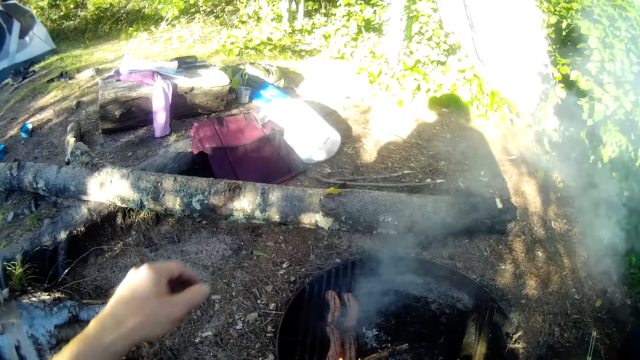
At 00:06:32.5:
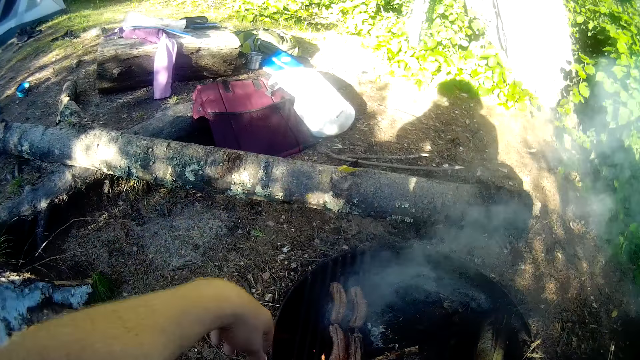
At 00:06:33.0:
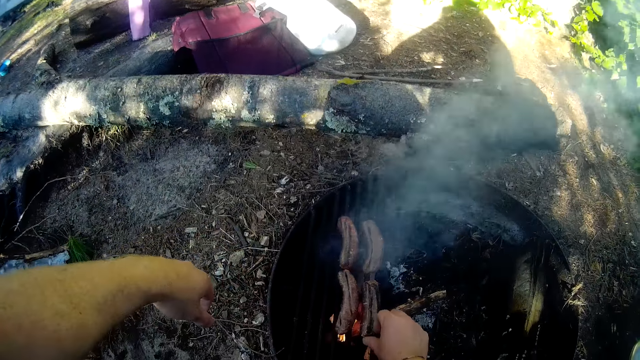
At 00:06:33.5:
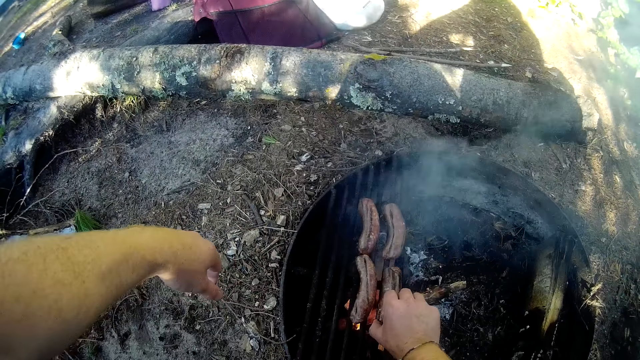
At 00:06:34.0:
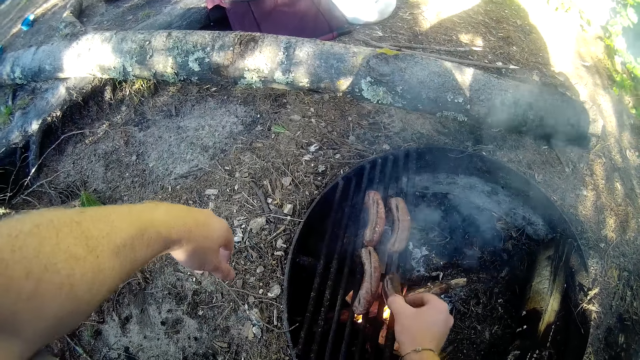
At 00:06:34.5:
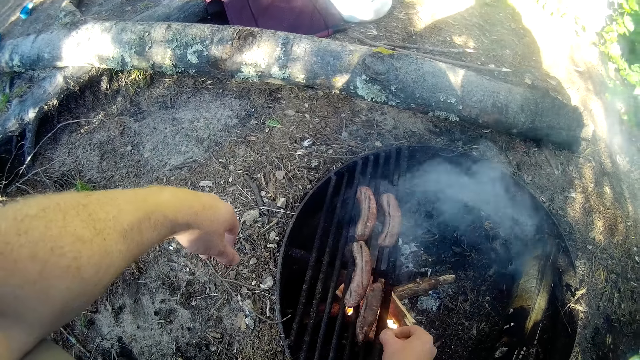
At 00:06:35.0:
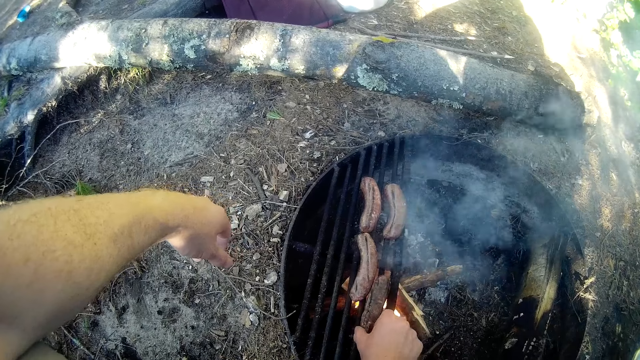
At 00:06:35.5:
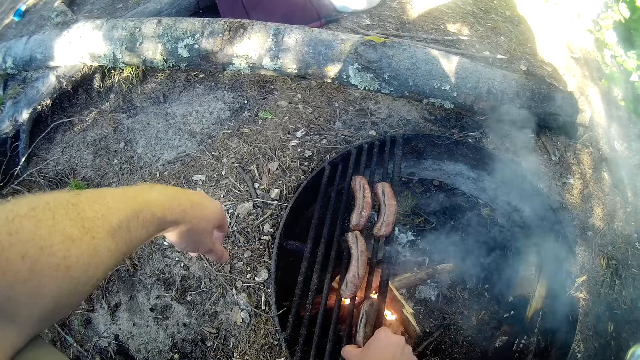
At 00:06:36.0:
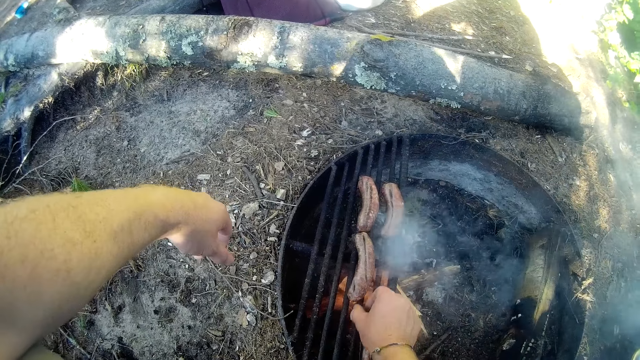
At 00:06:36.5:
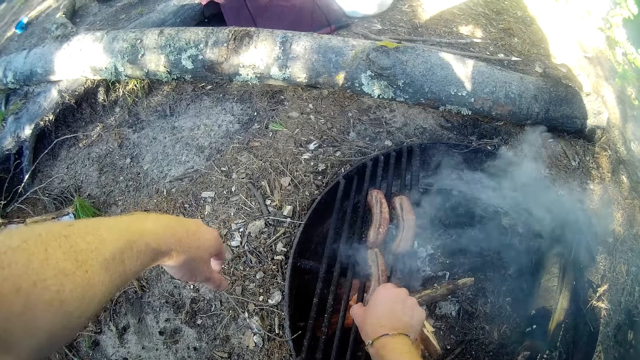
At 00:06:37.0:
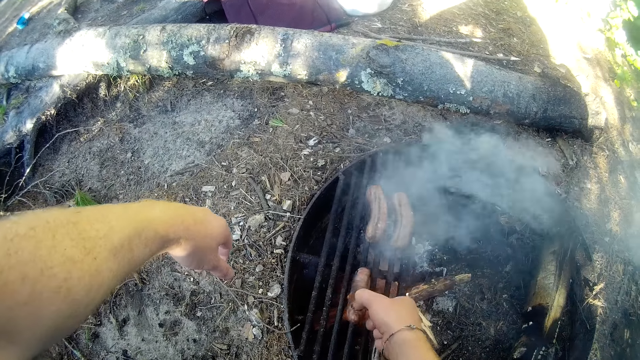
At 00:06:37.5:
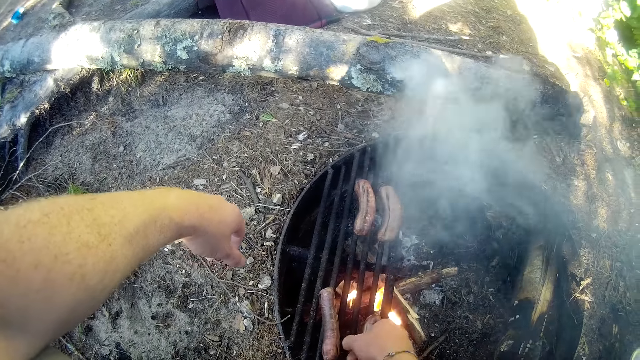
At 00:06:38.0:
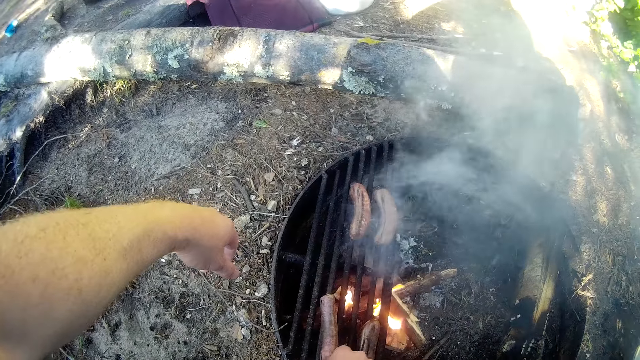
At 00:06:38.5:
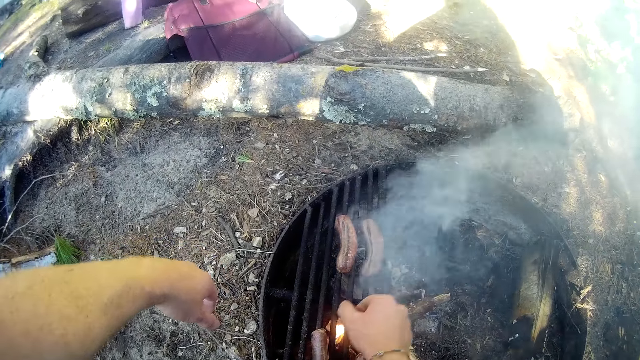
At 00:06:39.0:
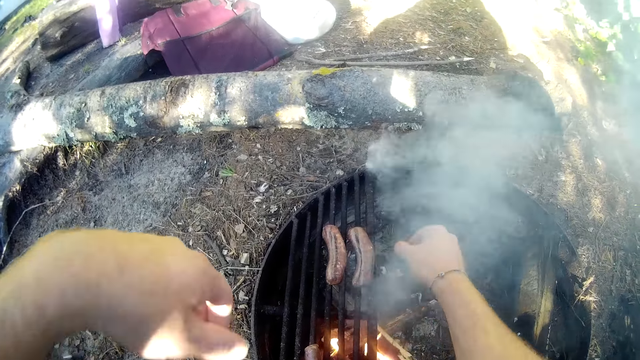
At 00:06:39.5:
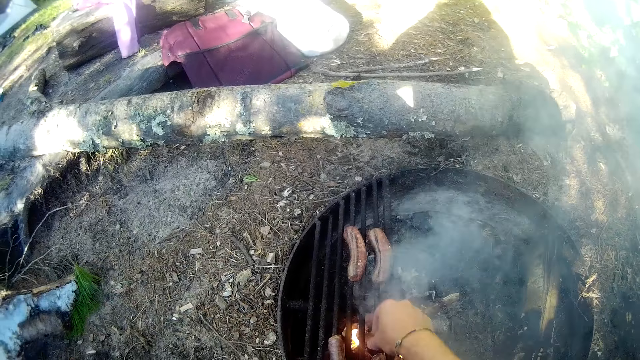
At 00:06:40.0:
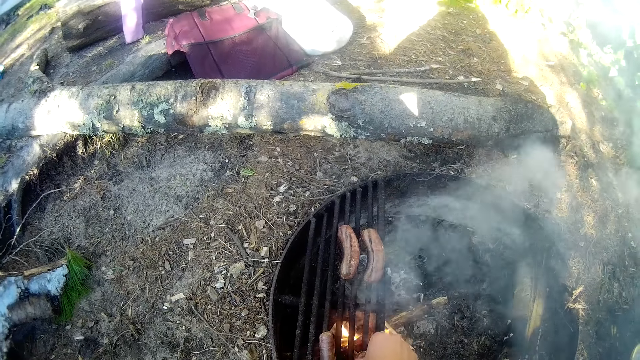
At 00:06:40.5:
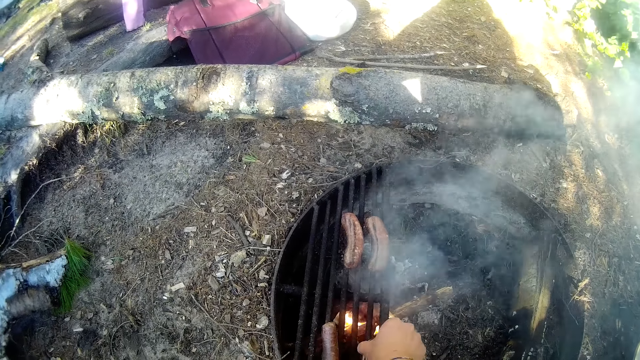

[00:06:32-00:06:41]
The camera wearer flips some sausages on the grill with his right hand.

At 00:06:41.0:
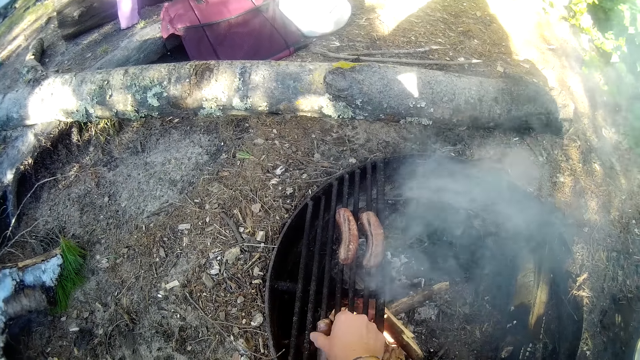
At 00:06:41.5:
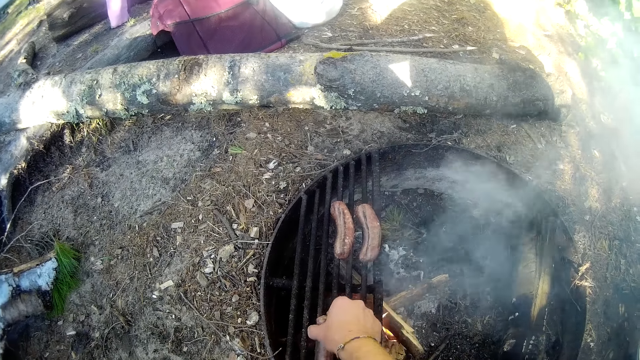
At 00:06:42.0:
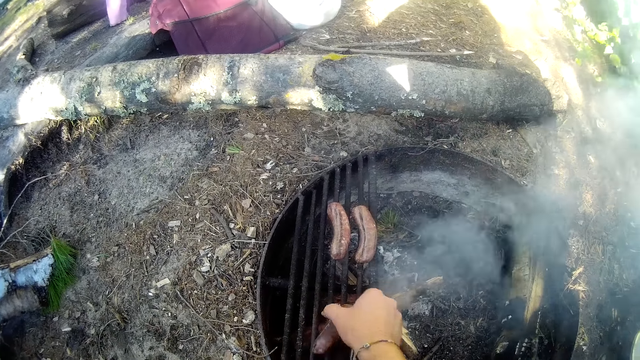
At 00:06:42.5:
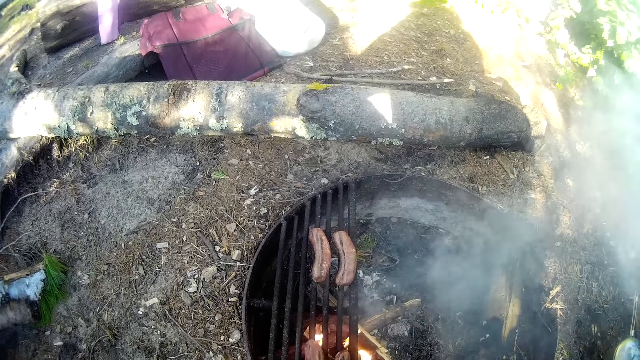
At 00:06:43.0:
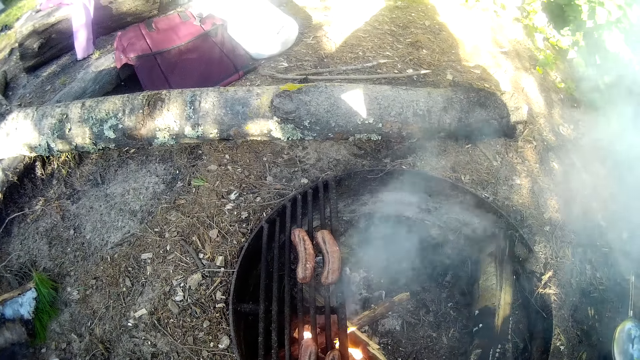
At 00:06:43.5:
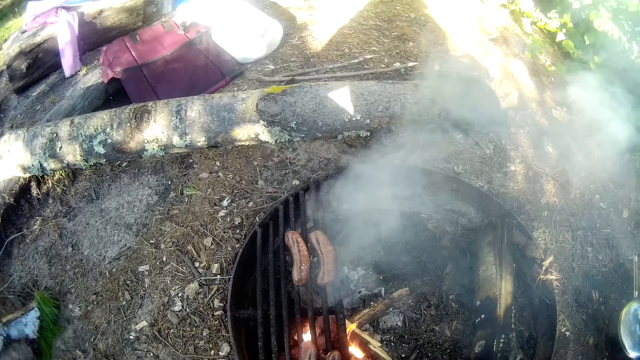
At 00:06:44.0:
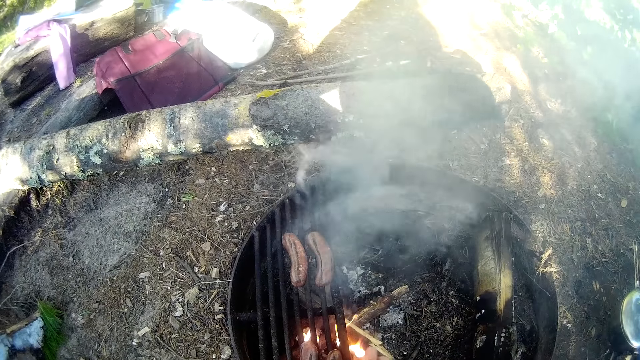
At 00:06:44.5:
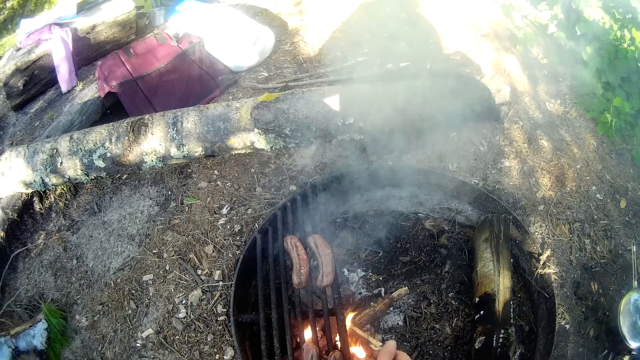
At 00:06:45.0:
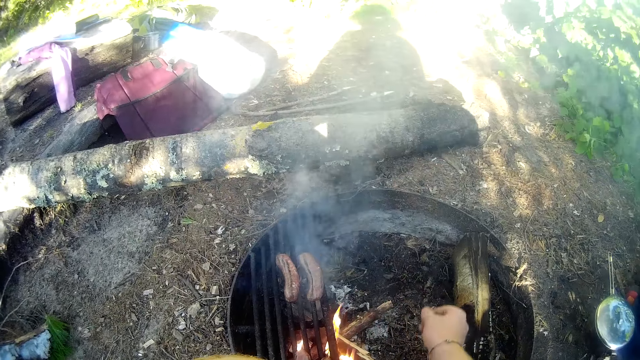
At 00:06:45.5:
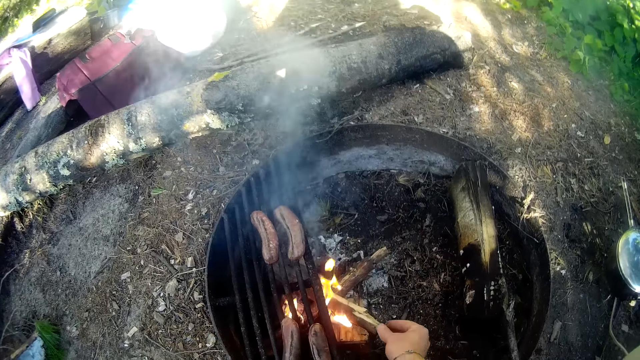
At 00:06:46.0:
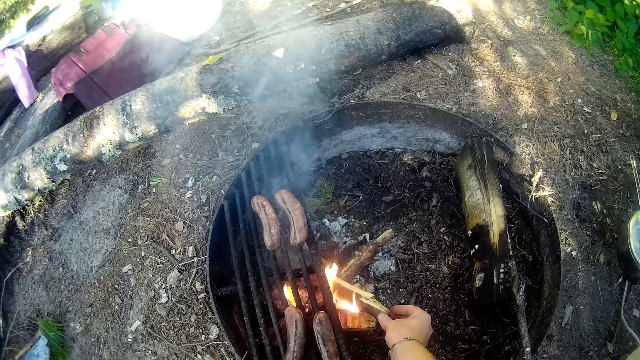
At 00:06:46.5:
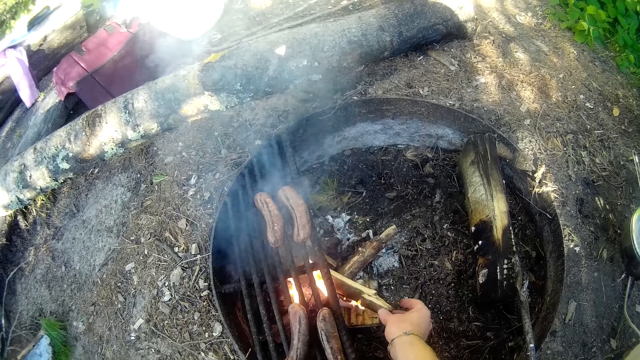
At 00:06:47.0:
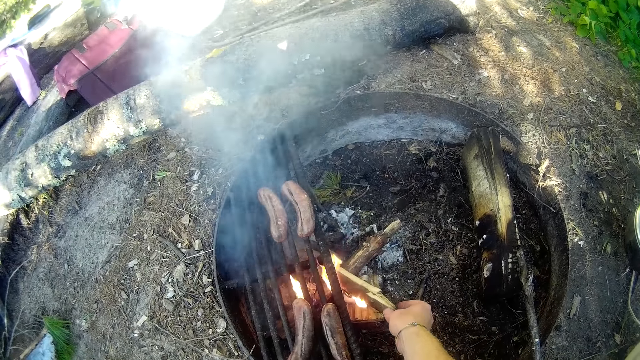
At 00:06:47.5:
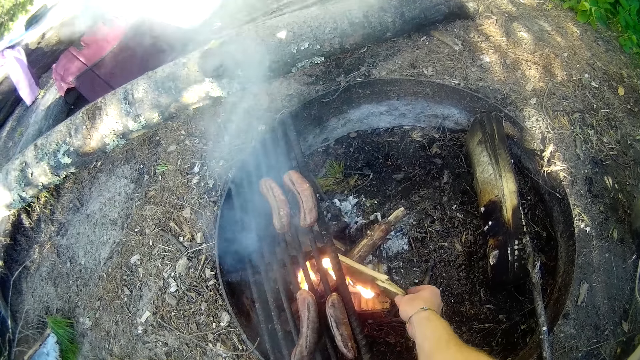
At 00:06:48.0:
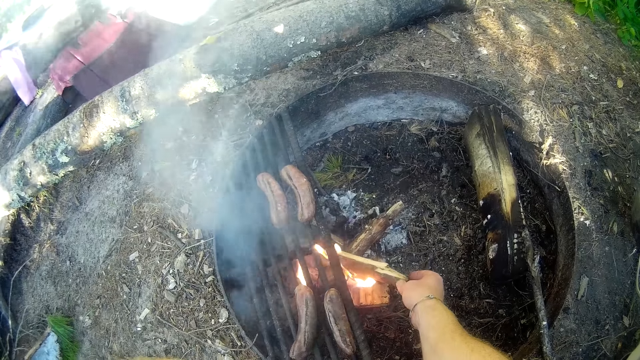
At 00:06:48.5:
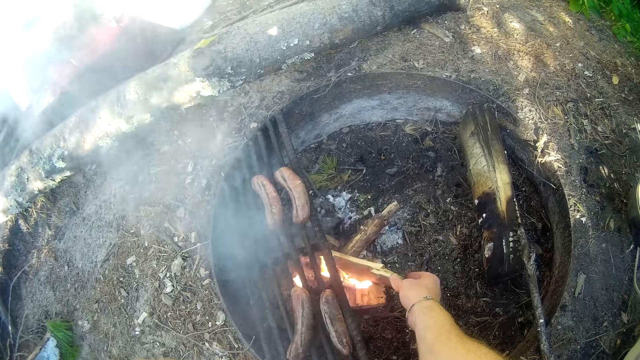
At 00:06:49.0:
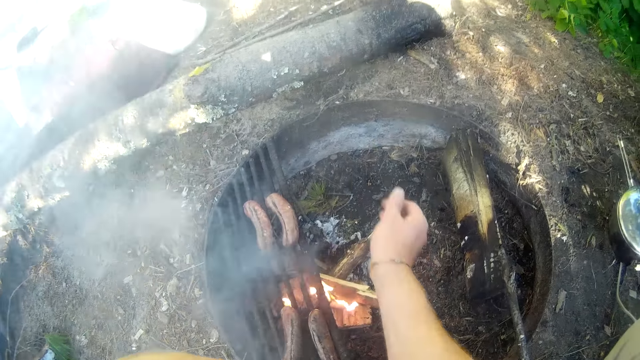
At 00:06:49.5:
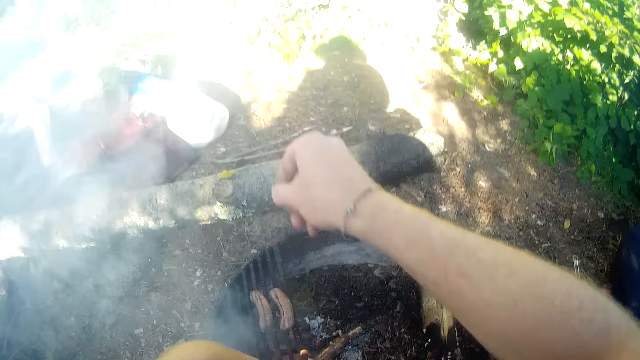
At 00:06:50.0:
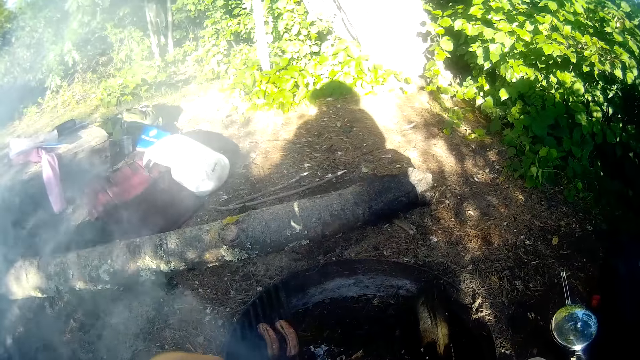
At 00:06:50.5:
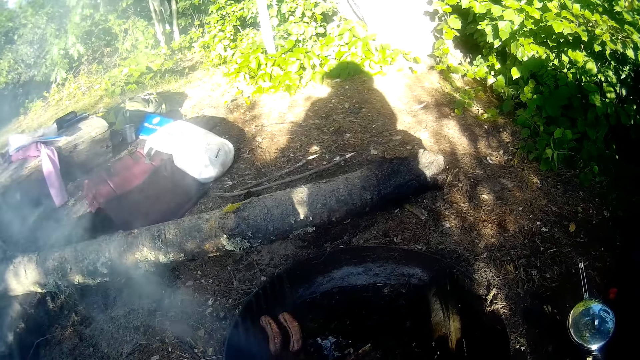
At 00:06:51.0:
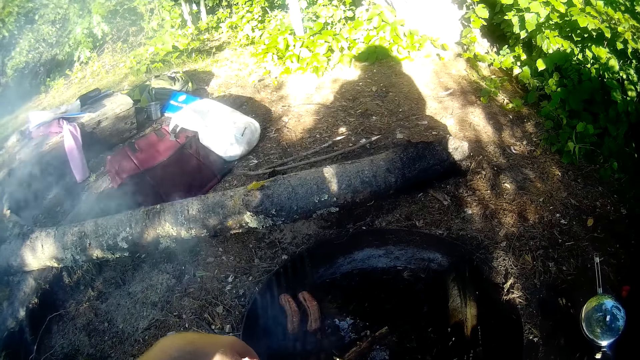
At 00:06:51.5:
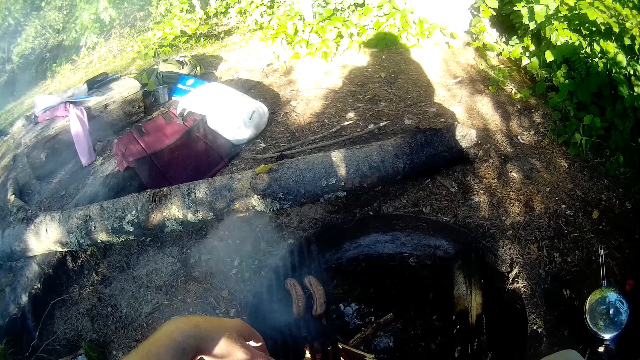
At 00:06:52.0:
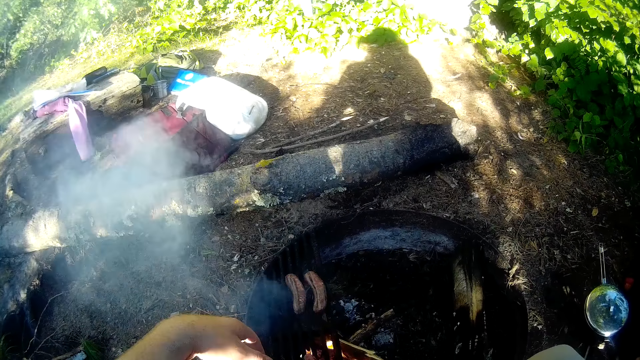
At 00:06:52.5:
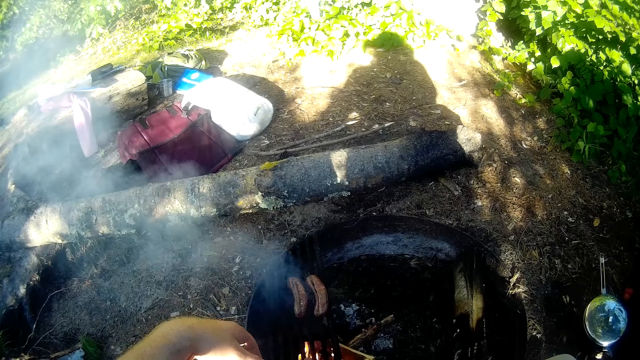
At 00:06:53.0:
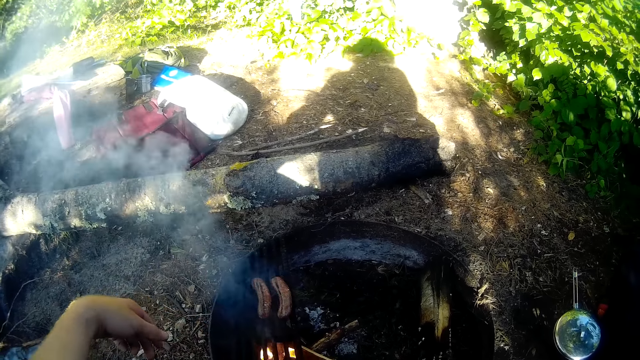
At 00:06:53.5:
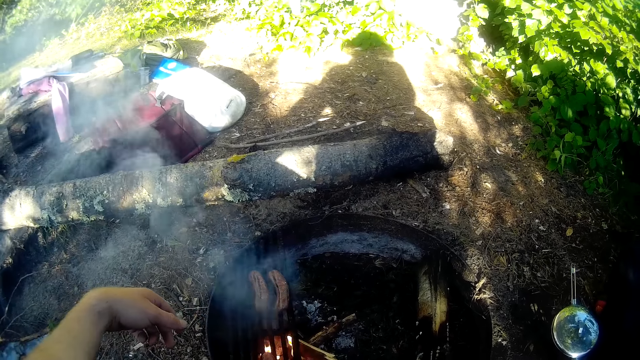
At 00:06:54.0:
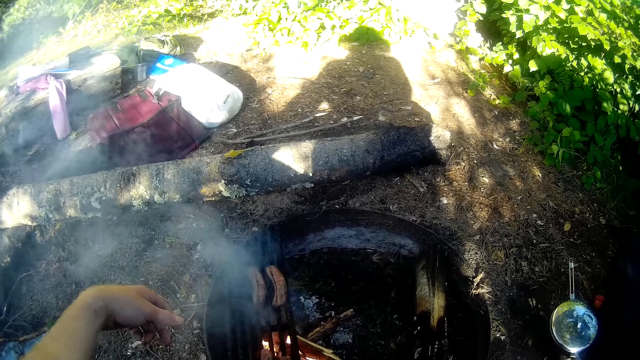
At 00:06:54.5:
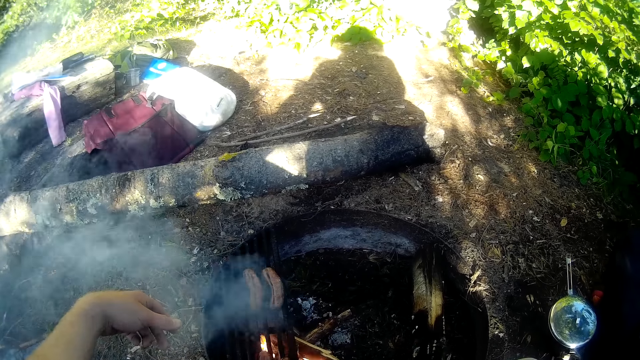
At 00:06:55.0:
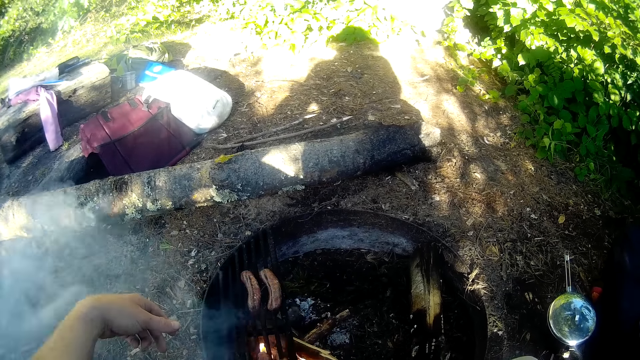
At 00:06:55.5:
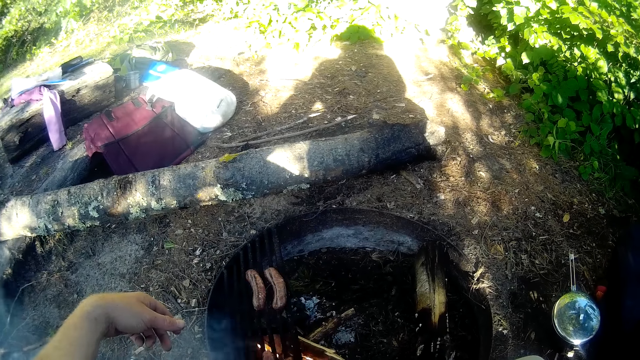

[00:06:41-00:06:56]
The camera wearer stares at the grill. He readjusts a piece of burning wood with his right hand. He stares at the grill.
